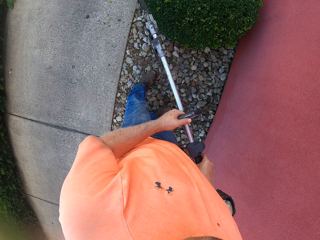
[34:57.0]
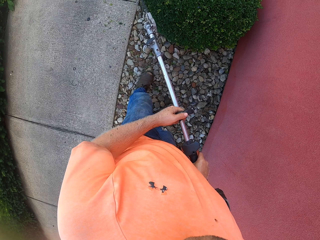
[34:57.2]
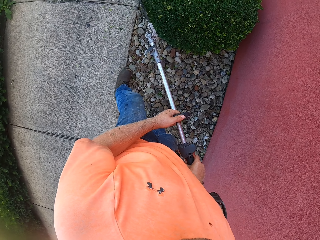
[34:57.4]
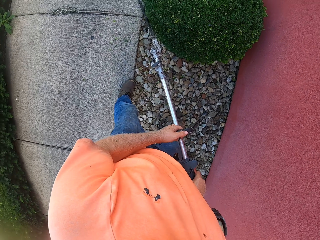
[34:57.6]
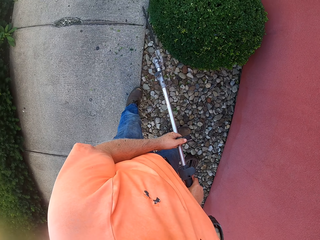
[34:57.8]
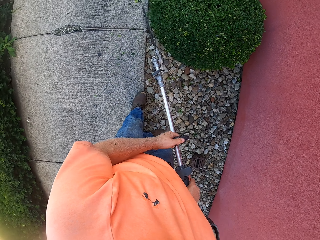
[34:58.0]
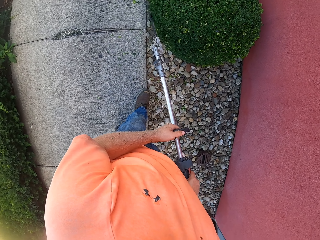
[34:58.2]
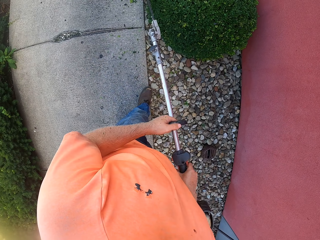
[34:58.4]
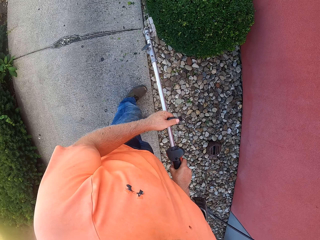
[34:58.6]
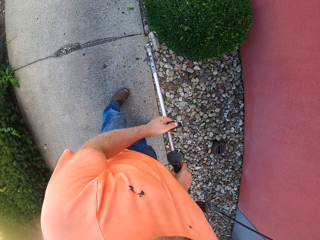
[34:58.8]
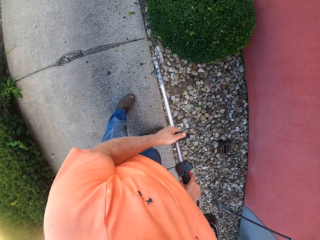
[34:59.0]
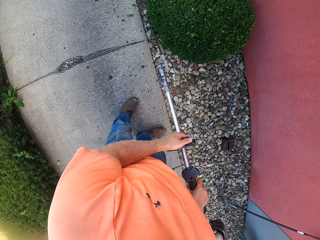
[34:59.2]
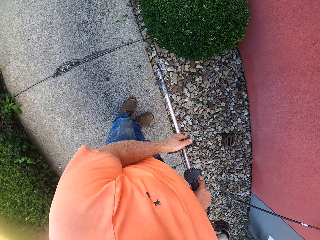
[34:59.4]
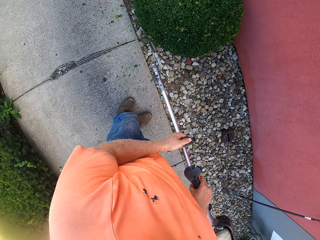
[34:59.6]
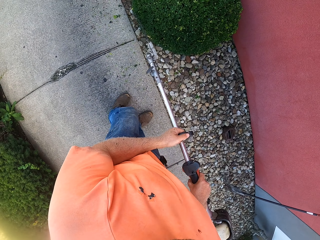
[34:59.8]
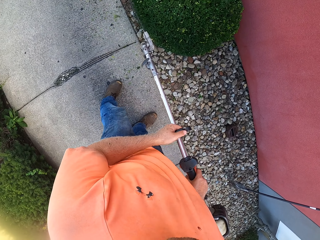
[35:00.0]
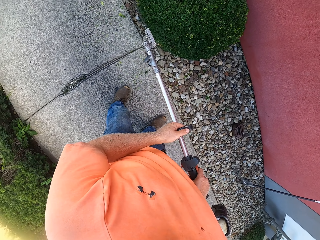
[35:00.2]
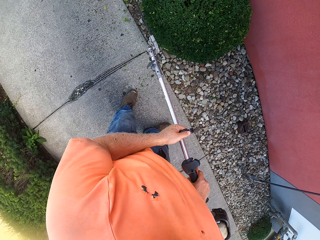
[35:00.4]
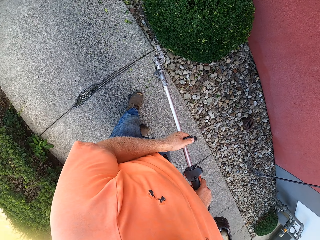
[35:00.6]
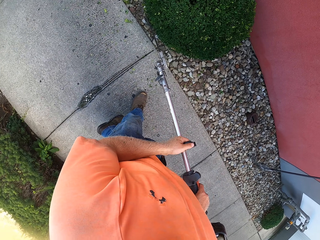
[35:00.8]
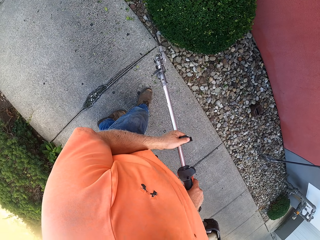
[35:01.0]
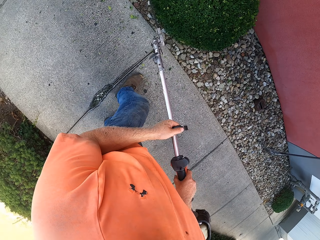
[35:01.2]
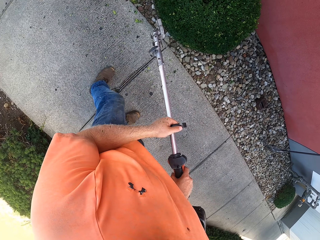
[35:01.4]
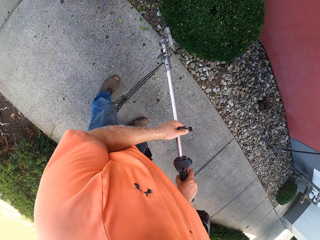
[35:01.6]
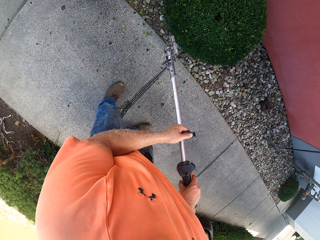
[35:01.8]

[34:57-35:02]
The camera wearer trims the flower.

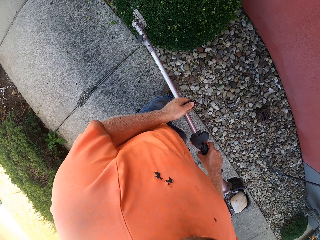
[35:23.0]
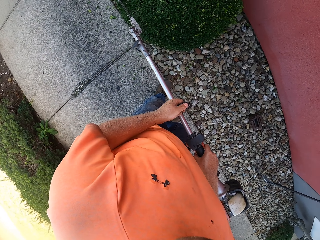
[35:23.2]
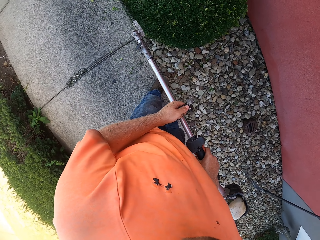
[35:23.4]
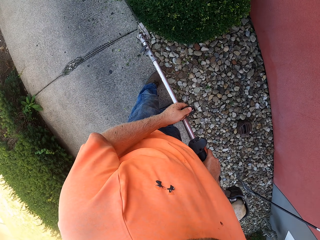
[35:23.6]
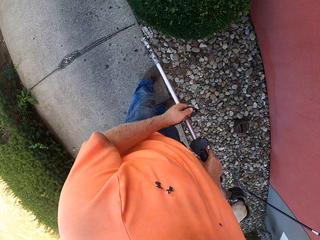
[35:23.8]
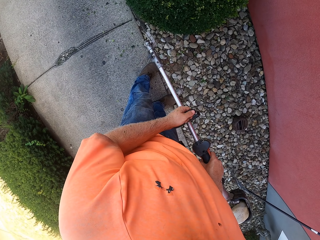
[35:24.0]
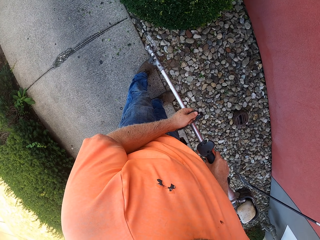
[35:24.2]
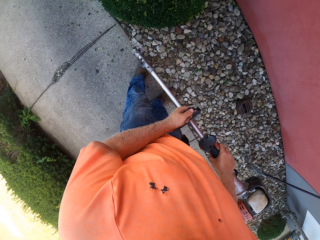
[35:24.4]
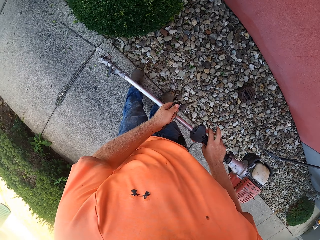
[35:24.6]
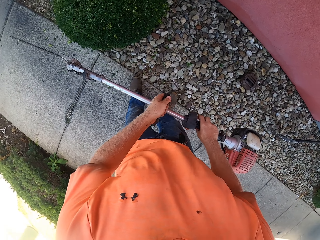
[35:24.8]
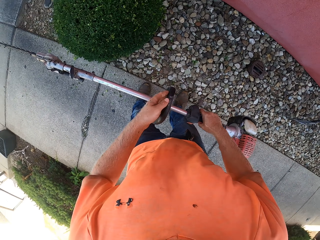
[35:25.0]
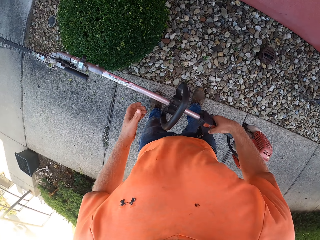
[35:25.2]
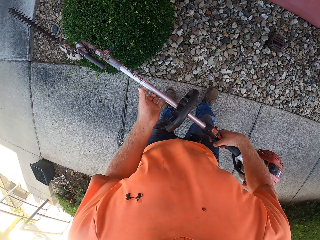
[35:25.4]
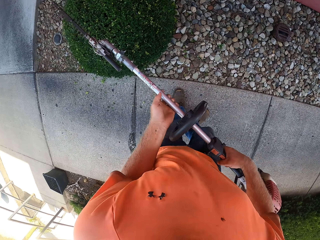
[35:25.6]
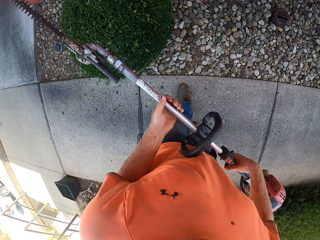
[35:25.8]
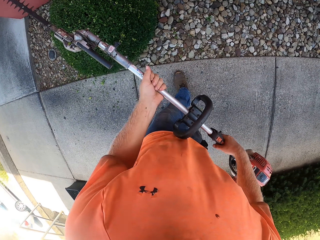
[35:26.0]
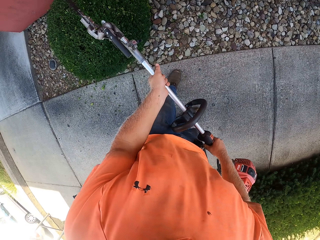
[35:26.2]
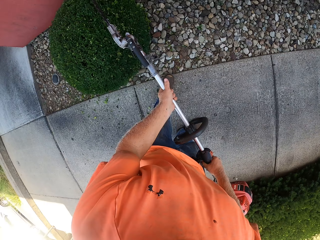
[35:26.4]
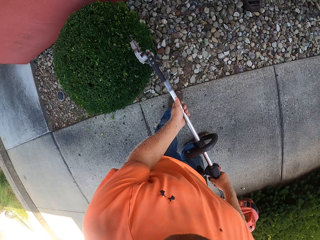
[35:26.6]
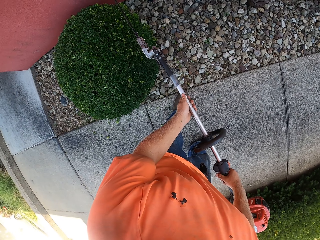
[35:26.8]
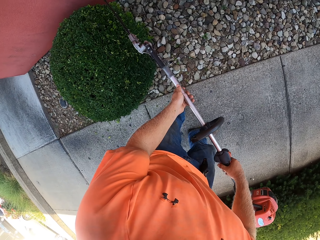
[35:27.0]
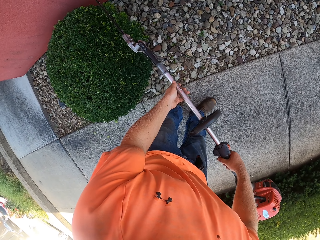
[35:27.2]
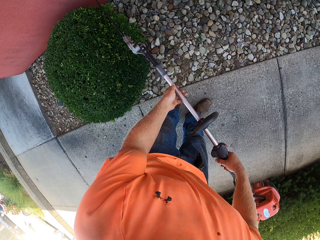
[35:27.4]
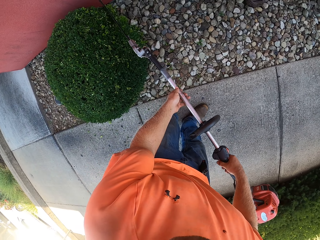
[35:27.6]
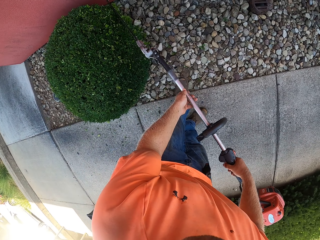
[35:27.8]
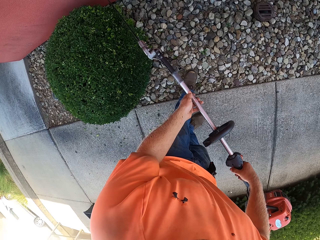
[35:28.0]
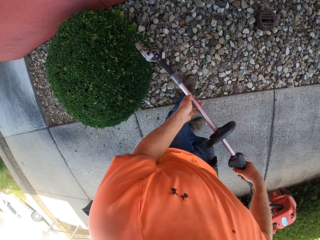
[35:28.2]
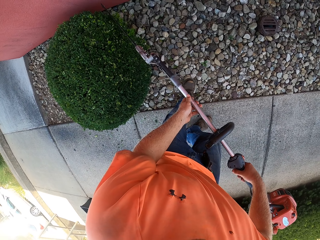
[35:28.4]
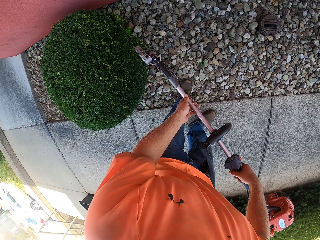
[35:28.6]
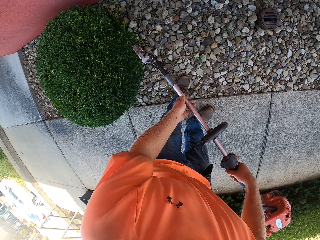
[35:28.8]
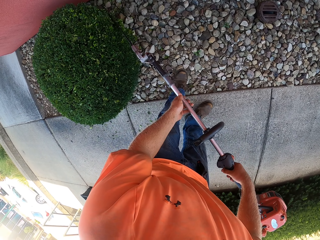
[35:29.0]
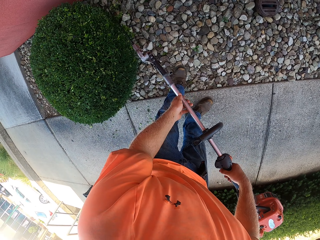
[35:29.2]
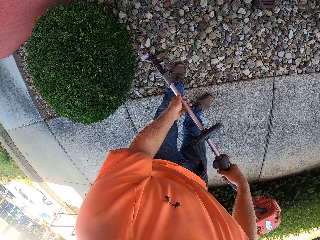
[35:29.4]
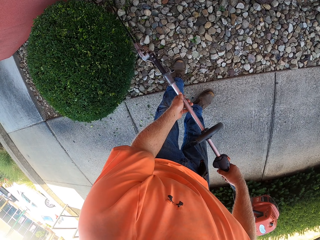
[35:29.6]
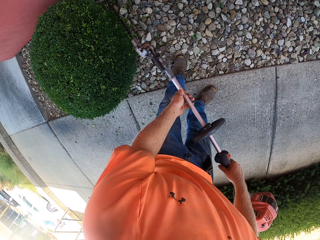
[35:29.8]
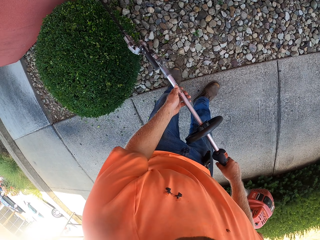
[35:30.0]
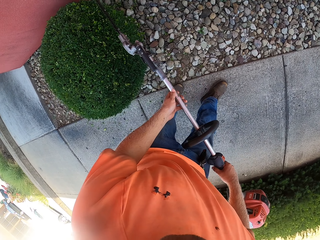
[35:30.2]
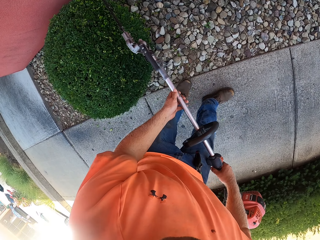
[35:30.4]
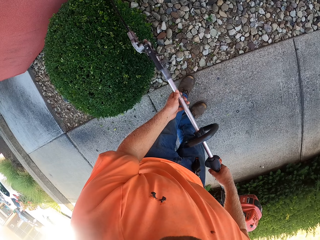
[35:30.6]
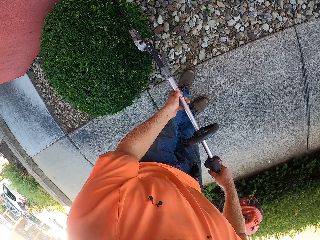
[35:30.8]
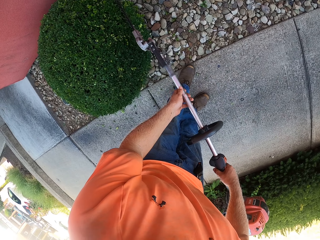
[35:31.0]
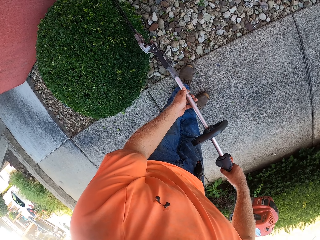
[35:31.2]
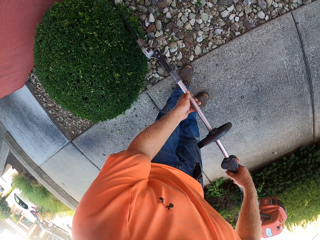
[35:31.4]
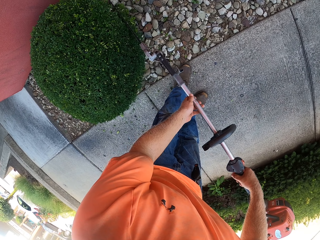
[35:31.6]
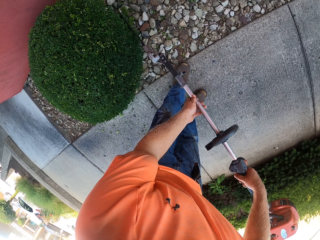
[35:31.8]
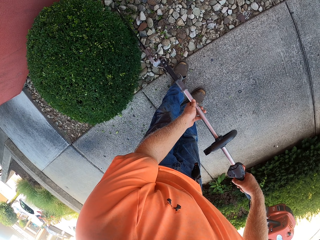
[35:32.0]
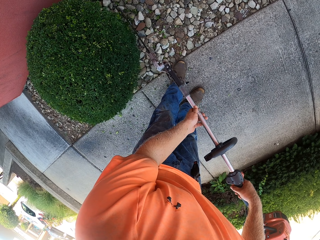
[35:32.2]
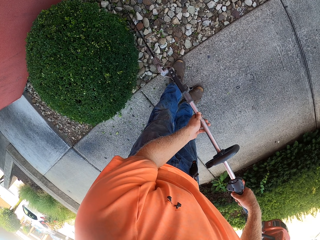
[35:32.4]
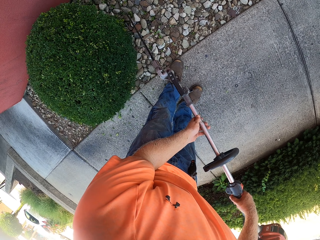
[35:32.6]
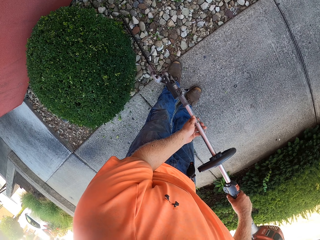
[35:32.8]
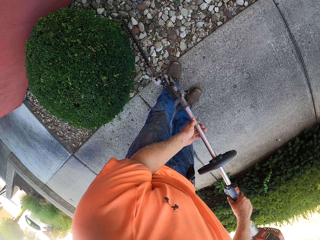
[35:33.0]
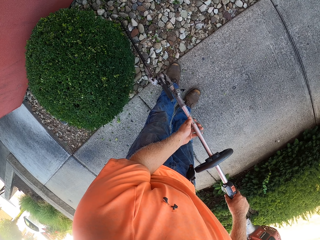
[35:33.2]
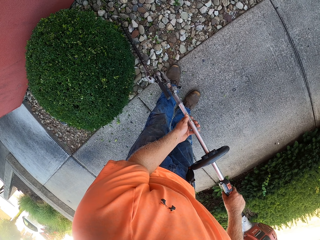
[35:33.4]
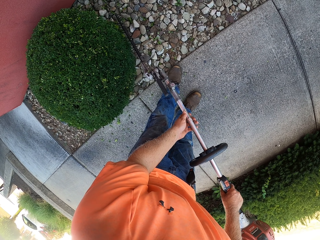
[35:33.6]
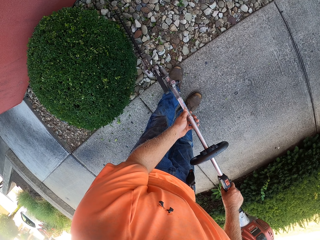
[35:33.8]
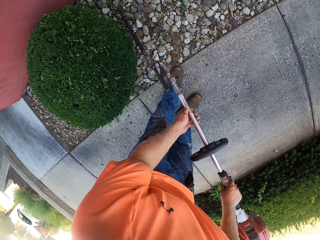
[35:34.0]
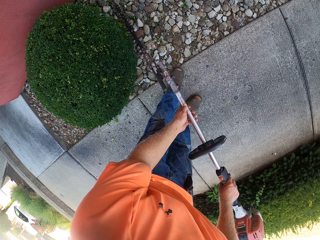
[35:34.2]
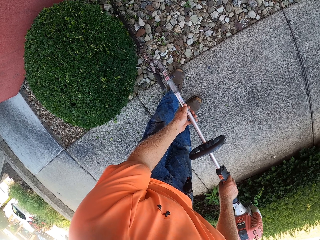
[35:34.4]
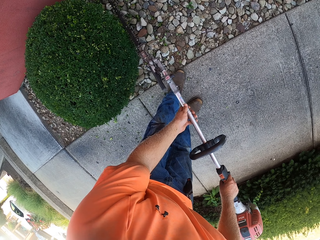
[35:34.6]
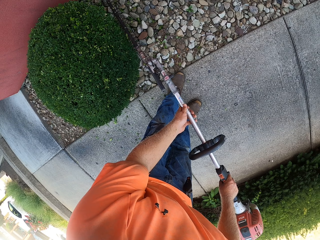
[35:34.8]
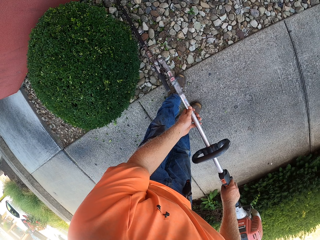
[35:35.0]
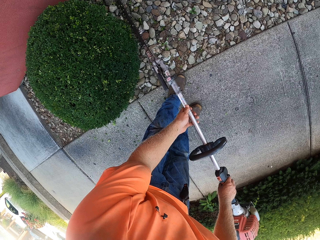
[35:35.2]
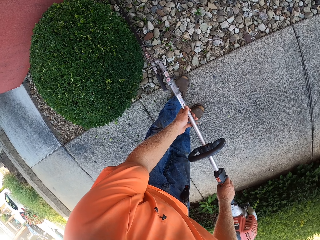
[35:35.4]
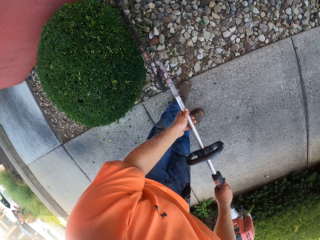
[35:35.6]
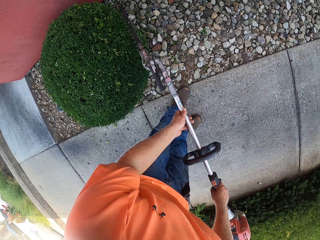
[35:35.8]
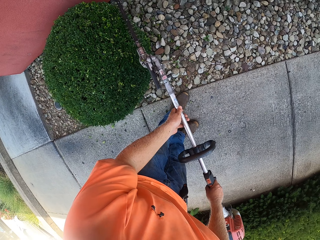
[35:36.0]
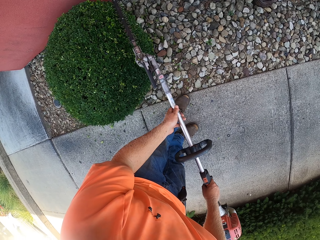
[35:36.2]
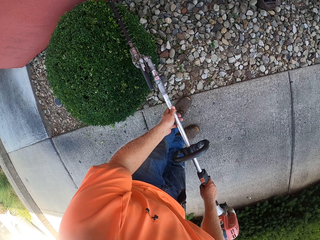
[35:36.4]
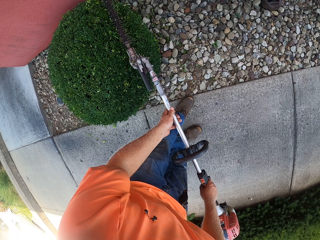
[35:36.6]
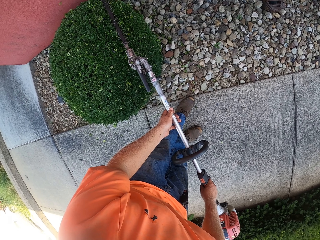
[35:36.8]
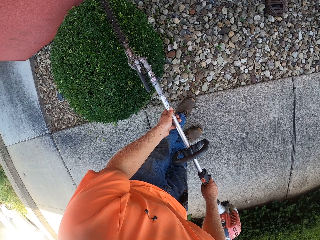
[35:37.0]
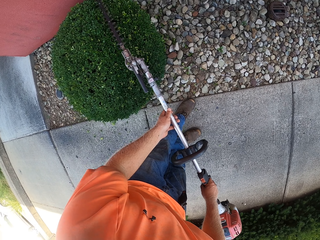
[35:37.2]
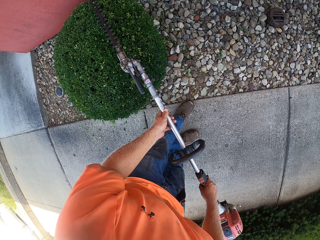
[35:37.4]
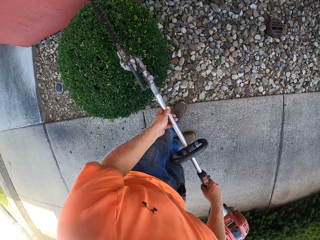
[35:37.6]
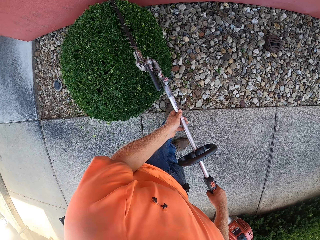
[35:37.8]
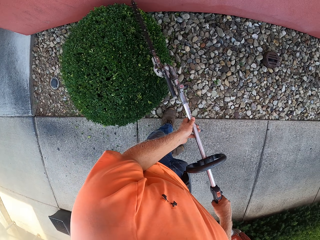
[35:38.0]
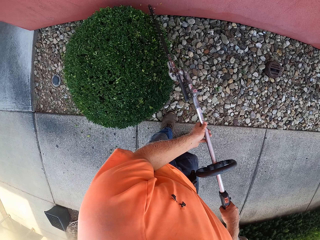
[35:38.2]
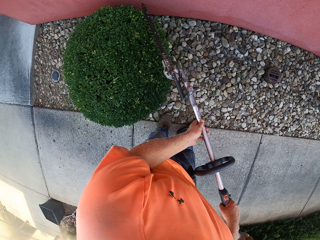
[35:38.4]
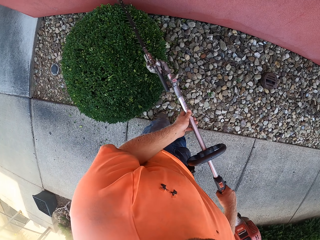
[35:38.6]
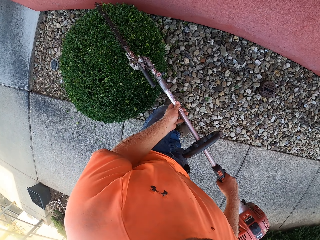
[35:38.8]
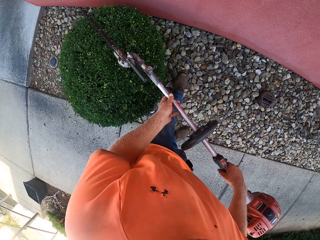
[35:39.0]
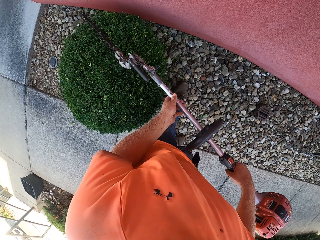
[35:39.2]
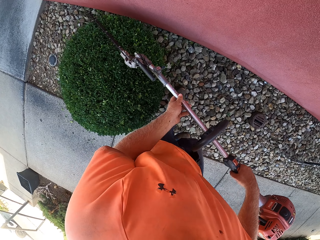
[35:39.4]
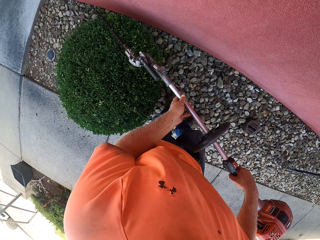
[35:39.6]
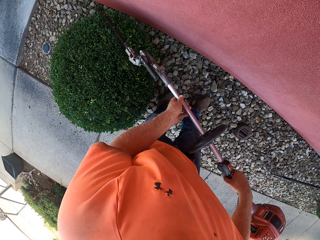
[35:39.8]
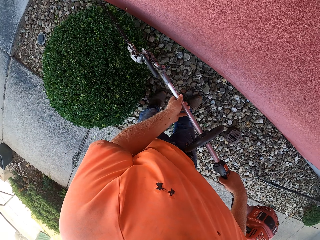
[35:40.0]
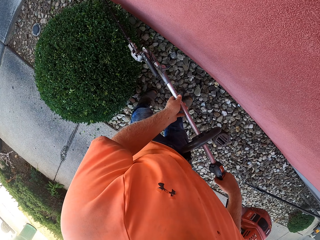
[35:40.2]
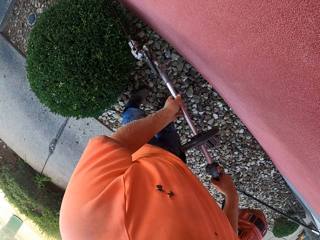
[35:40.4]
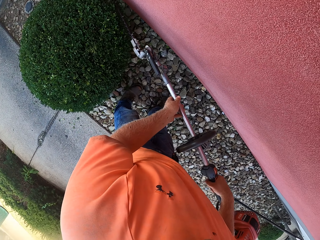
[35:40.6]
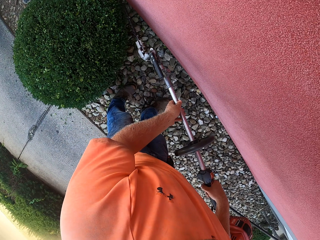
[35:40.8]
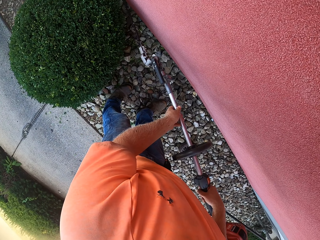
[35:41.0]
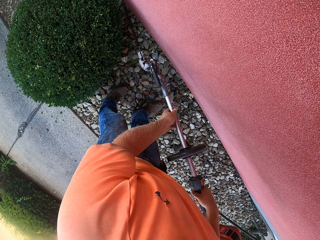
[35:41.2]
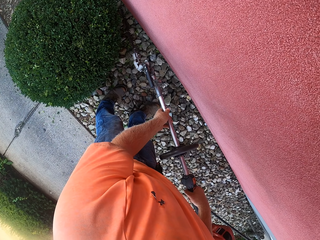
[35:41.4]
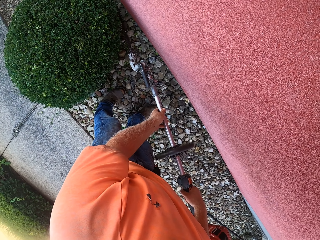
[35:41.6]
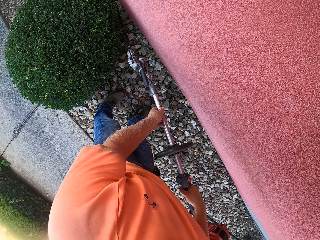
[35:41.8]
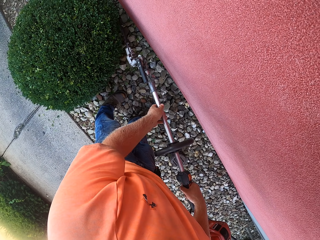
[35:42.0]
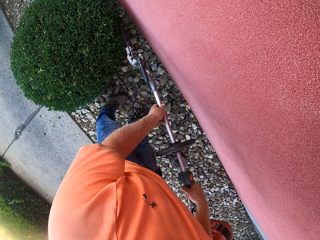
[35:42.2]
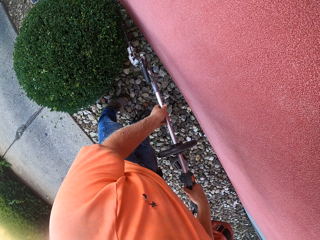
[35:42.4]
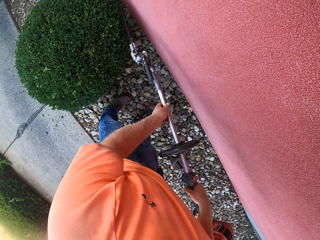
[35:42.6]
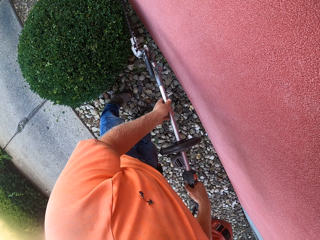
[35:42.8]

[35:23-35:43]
The camera wearer rotates the hedge trimmer with both hands. He trims the hedge with the hedge trimmer in his hands.
